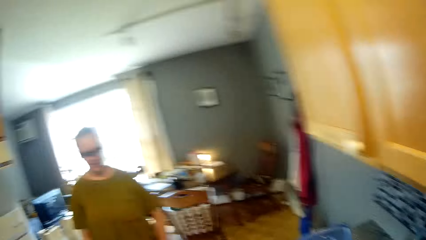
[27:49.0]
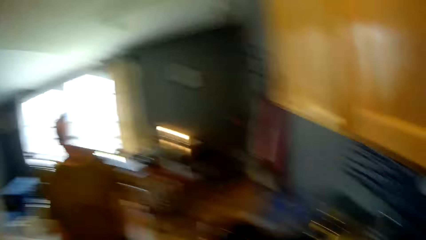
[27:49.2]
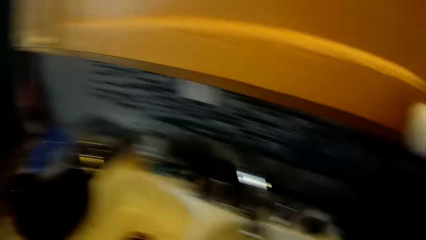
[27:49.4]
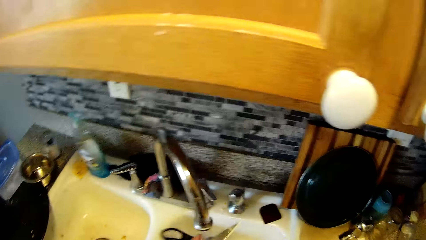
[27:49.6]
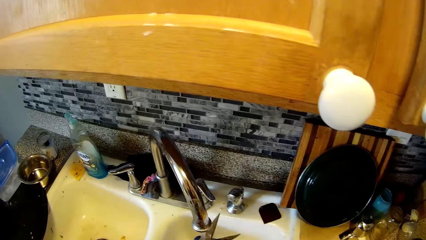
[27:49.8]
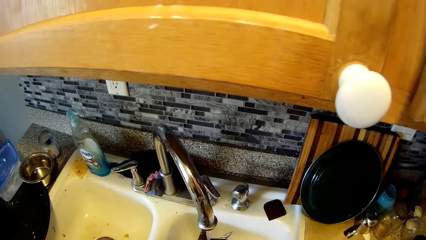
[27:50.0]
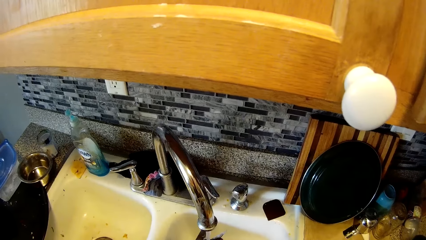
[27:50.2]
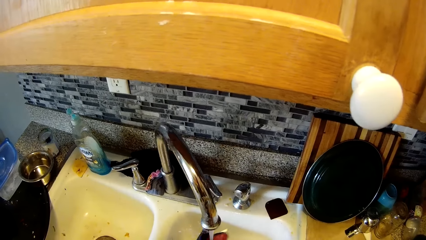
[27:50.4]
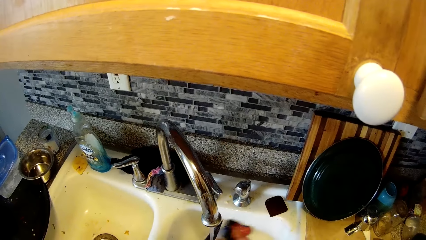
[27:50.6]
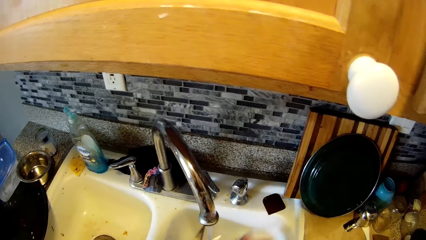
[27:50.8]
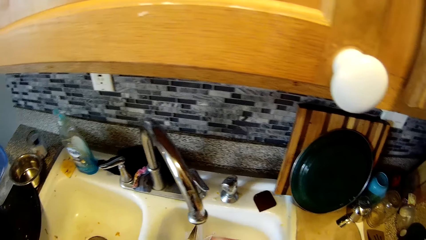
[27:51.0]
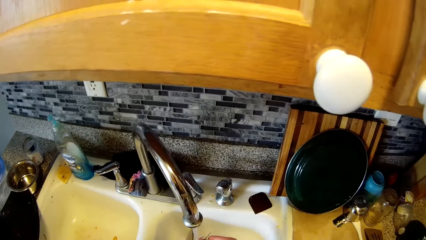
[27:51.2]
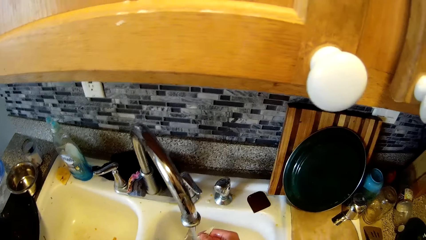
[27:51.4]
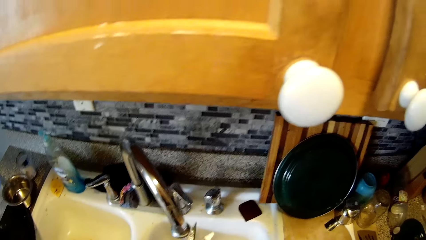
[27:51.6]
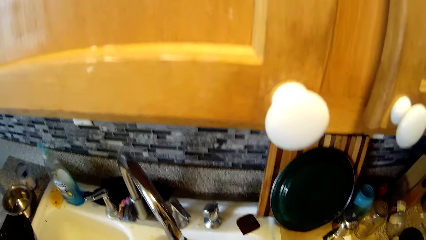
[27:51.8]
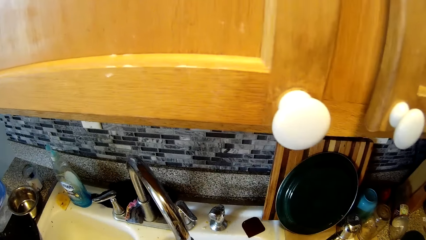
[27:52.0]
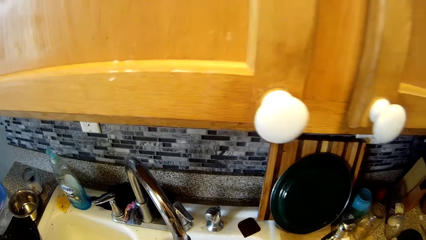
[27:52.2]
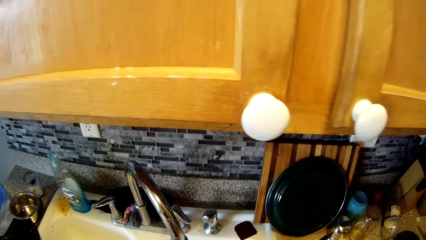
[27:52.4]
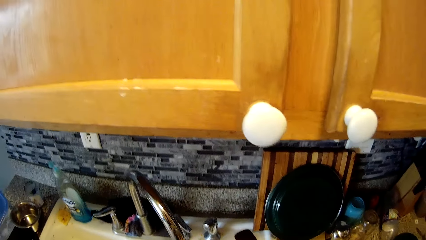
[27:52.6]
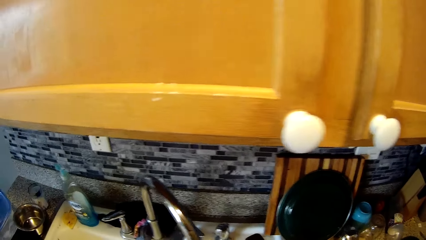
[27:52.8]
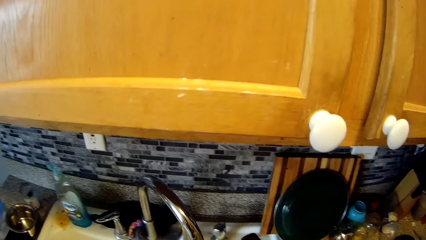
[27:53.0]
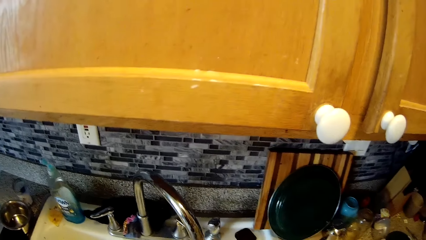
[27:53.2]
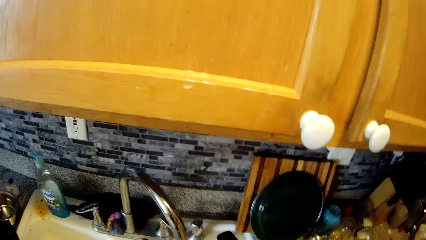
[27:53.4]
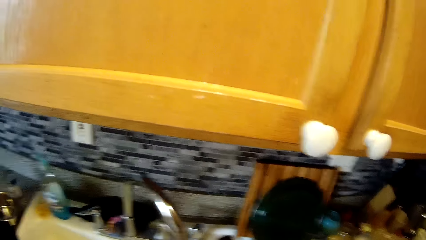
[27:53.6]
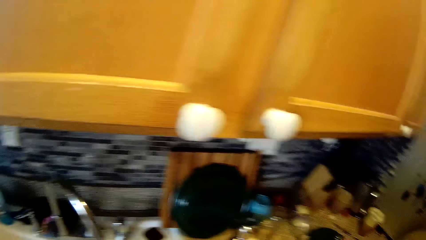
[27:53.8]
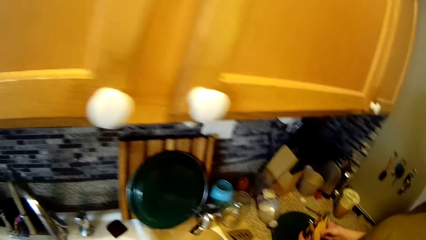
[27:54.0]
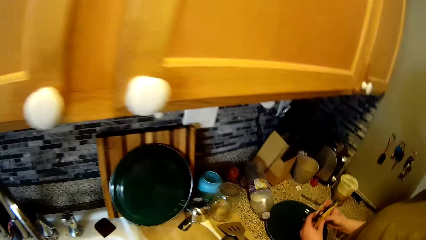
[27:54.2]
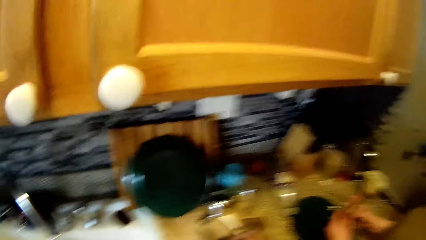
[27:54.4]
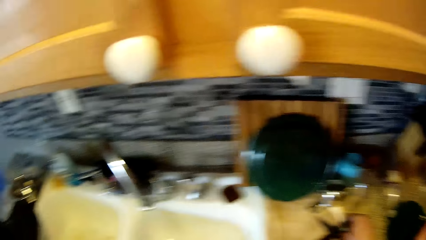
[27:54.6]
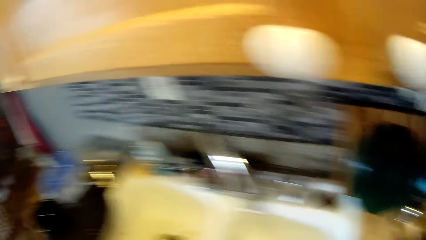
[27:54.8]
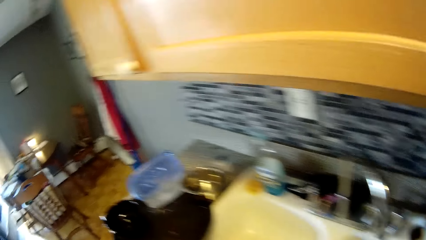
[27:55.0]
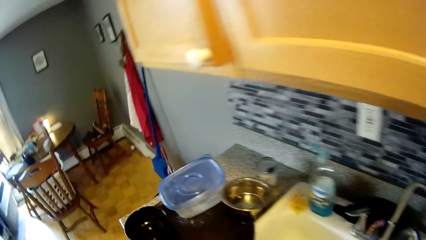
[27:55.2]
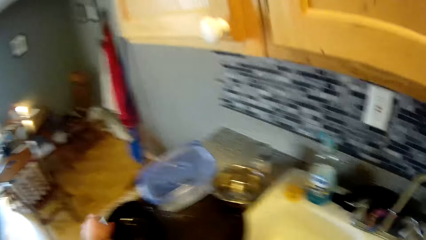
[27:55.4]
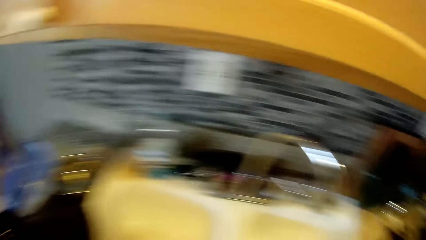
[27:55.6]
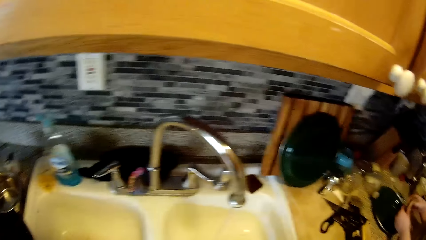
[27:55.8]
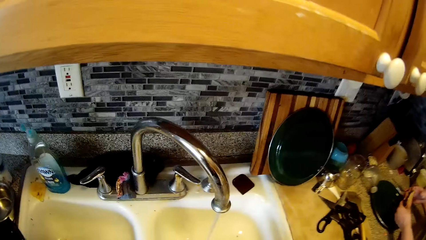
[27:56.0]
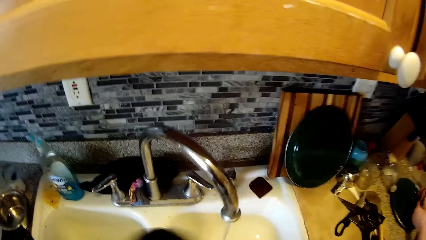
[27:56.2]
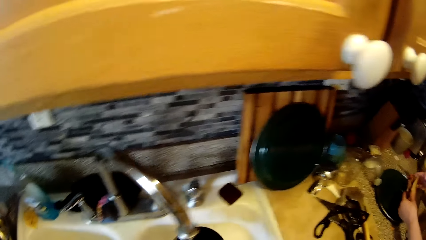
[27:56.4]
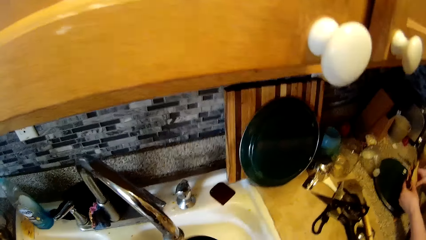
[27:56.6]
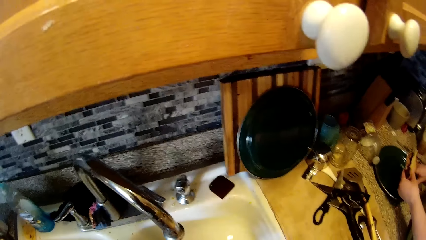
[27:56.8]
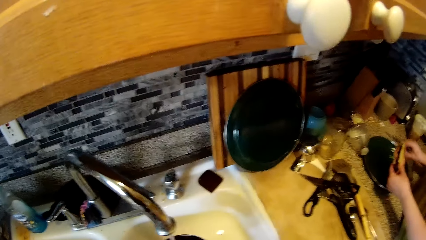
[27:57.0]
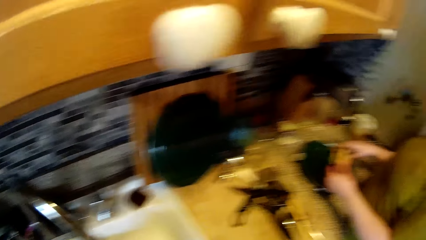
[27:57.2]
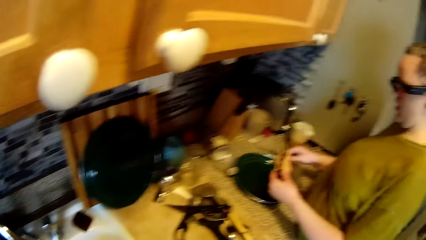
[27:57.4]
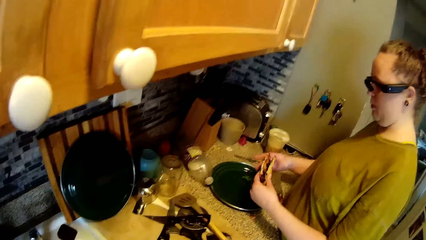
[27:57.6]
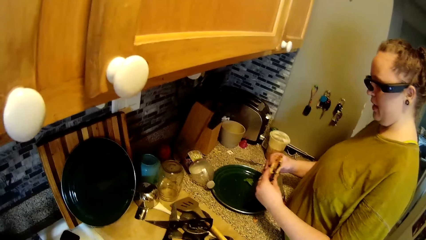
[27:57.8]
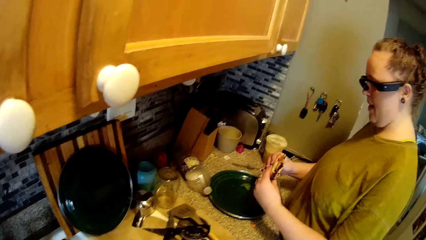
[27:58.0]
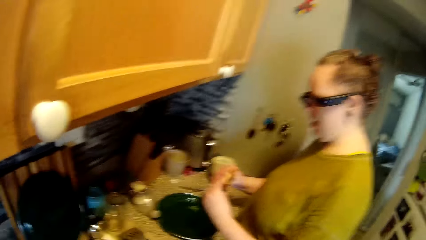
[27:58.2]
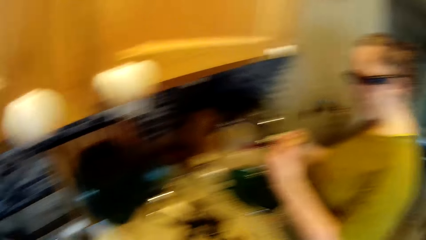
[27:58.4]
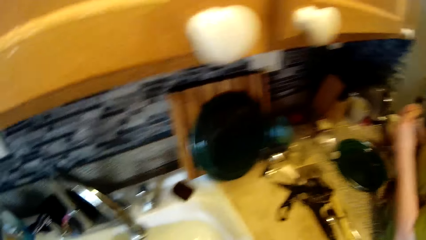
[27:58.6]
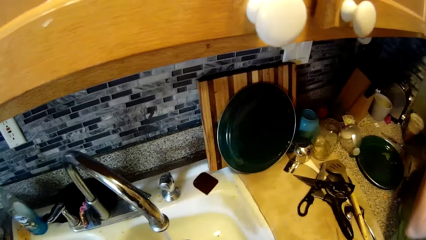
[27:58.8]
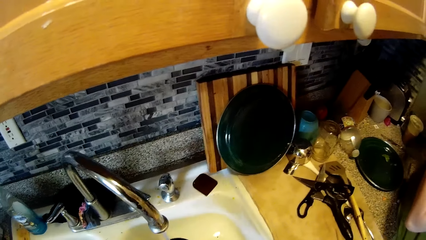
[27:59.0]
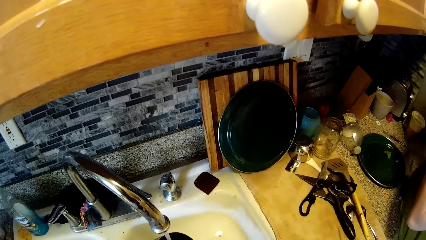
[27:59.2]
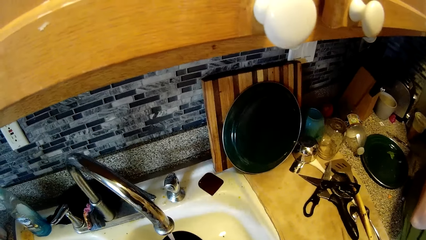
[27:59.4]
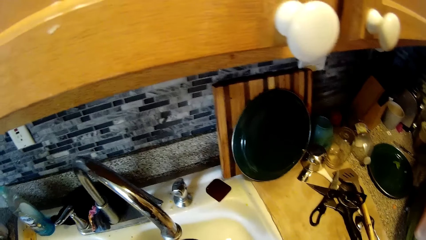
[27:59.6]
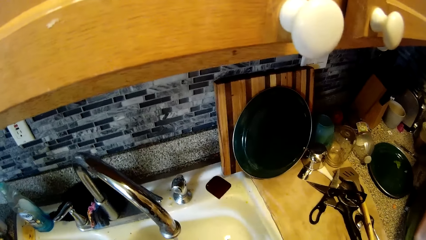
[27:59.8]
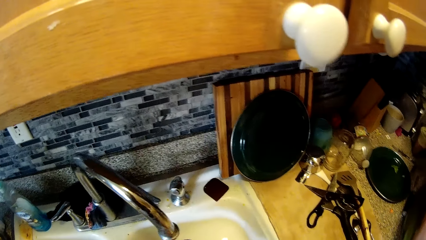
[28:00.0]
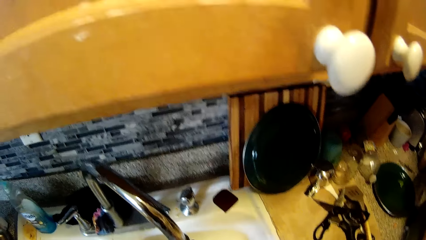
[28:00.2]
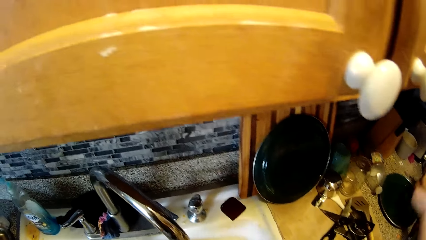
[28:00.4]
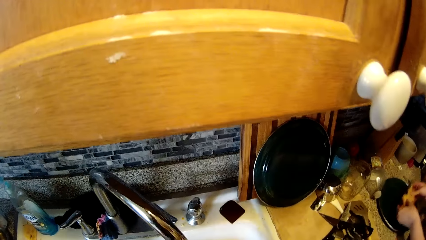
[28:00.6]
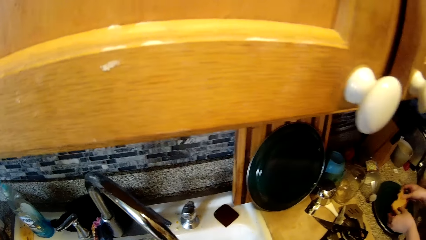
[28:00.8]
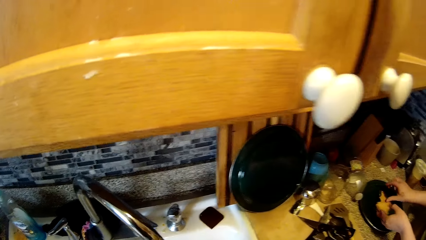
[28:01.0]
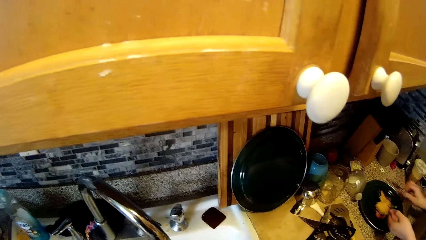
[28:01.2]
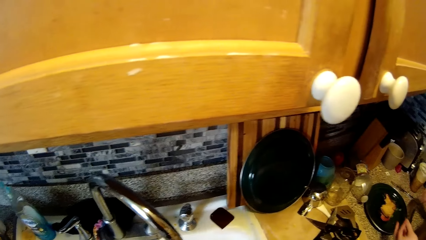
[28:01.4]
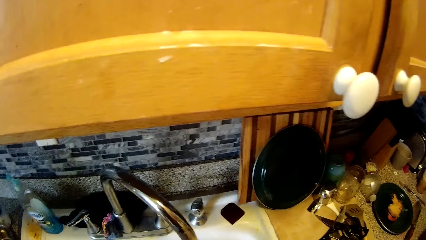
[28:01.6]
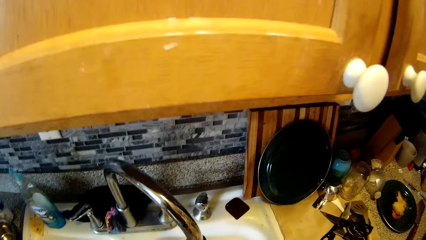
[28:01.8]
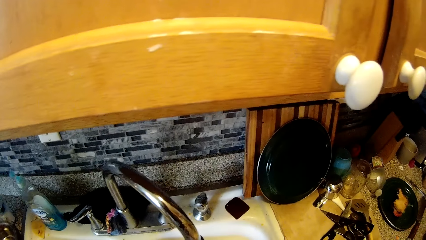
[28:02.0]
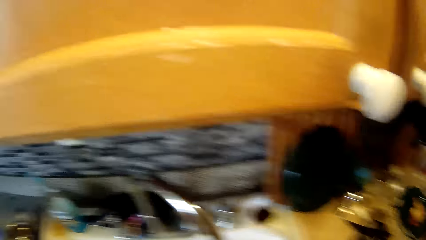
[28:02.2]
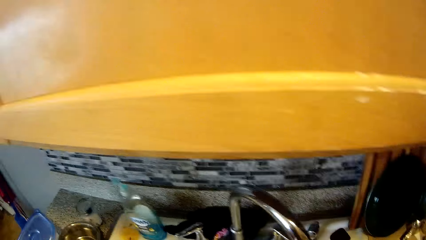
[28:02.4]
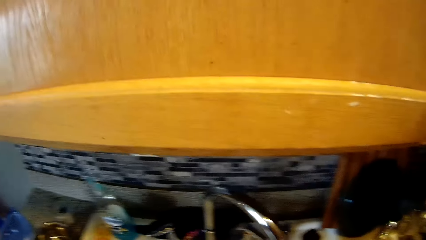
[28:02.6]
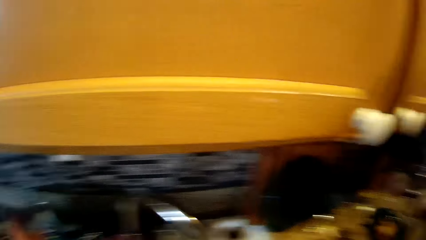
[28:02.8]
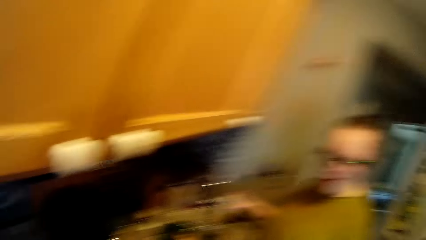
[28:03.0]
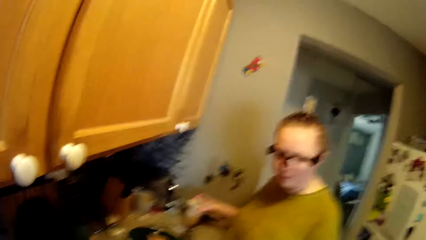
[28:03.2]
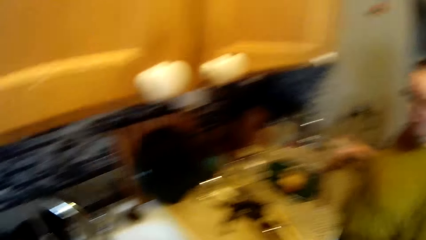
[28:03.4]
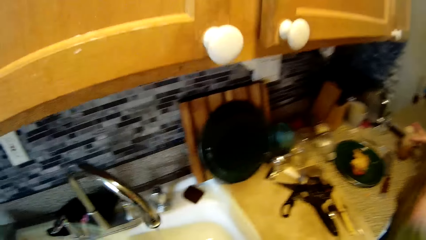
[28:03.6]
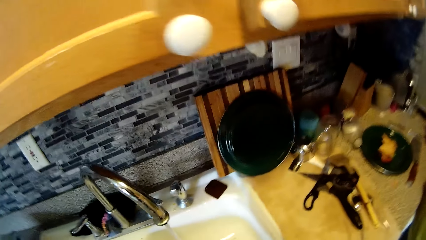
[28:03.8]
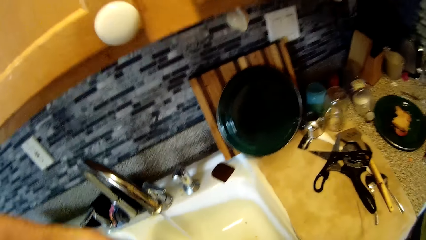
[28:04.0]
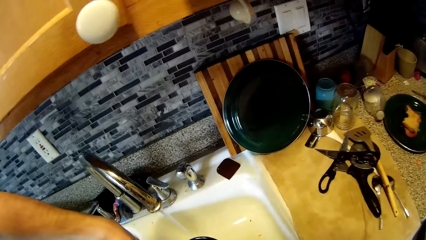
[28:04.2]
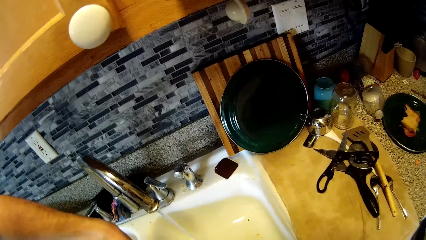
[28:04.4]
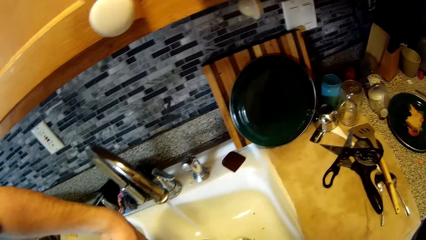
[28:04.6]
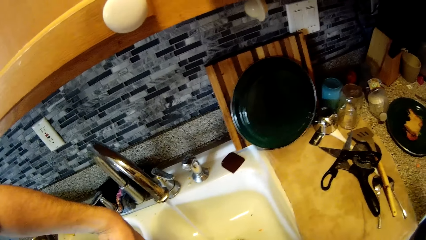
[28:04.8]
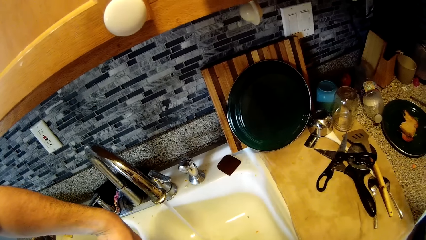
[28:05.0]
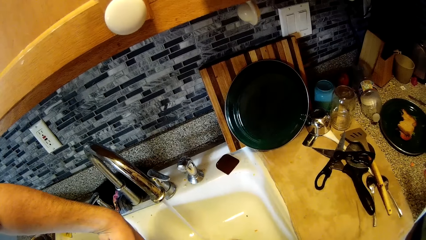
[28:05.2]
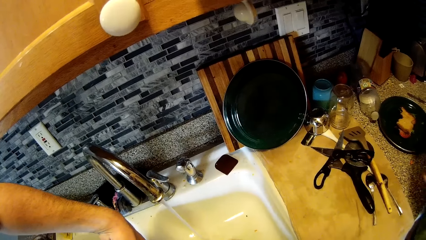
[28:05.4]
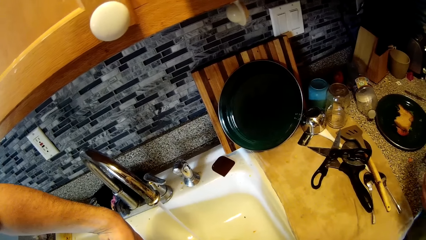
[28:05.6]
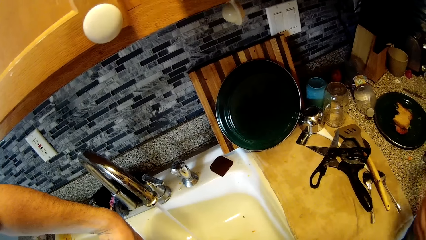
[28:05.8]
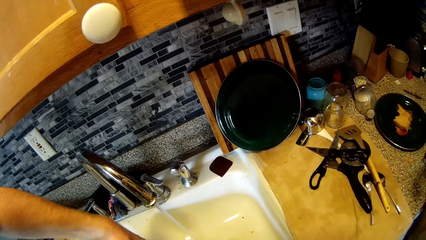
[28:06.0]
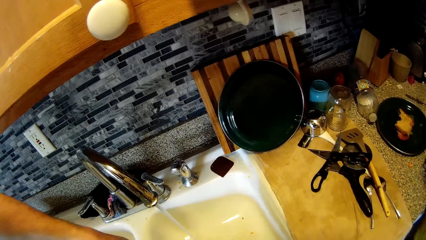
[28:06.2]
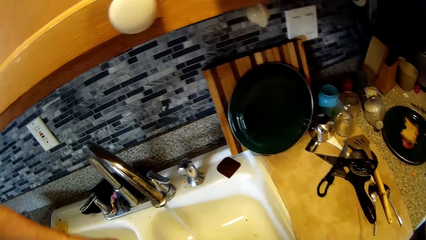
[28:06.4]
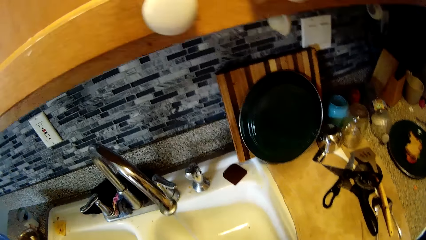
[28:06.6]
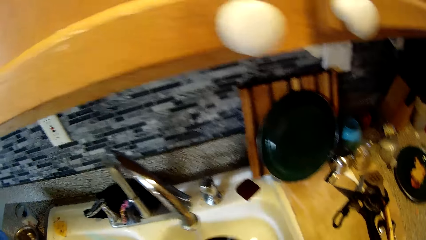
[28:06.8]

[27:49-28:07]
A woman walks. The camera wearer washes the scissors with water from the tap. The woman converses with the camera wearer. The woman holds a sandwich or snack with both hands. The camera wearer washes utensils. The woman eats the snack. The woman drops the sandwich on the plate with both hands. The woman converses with the camera wearer. The camera wearer washes utensils.
